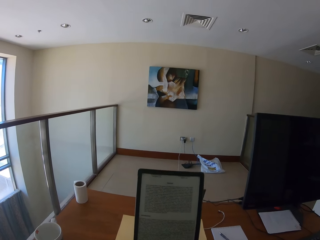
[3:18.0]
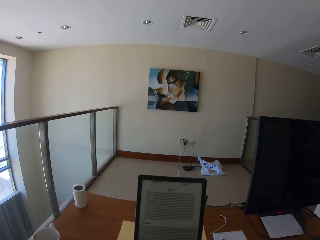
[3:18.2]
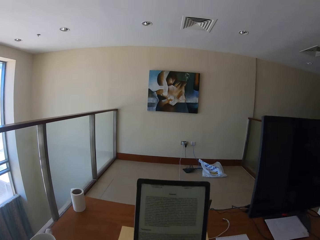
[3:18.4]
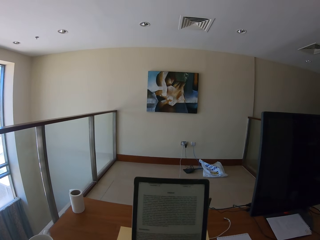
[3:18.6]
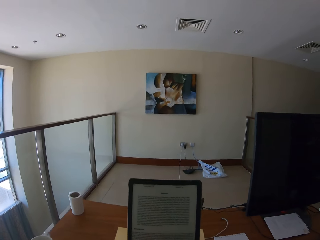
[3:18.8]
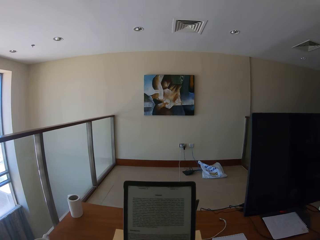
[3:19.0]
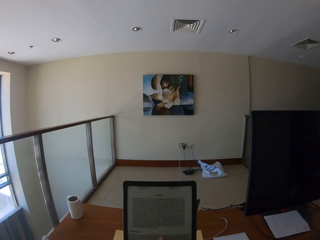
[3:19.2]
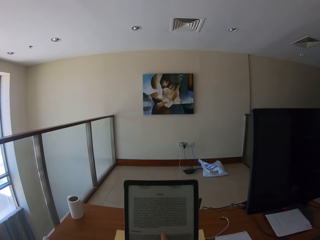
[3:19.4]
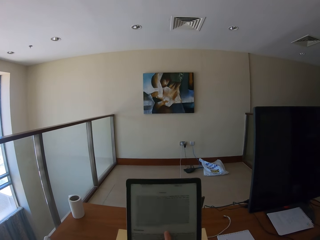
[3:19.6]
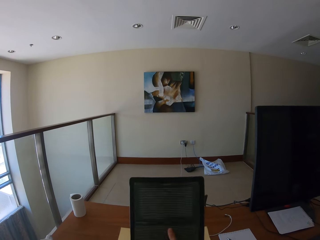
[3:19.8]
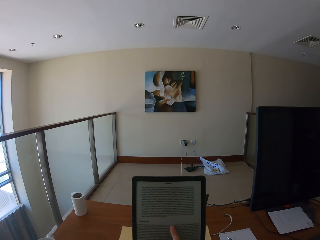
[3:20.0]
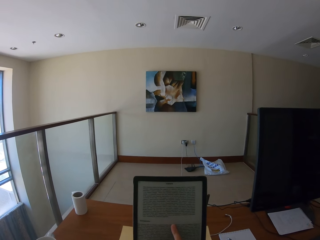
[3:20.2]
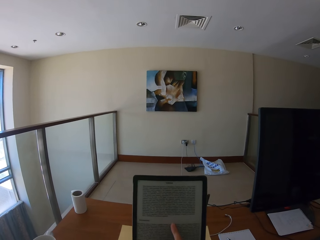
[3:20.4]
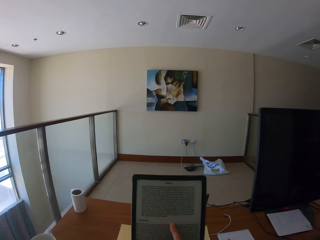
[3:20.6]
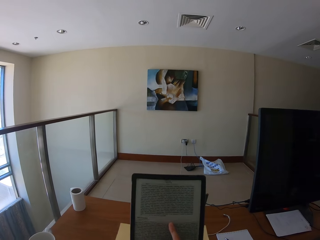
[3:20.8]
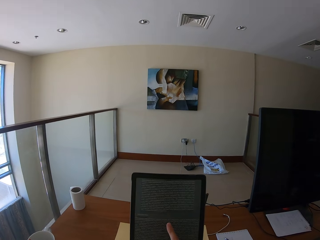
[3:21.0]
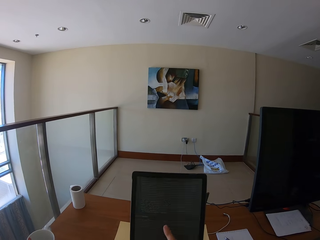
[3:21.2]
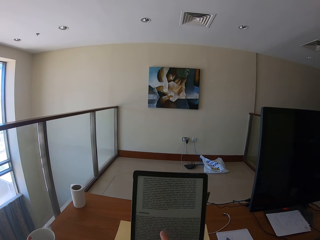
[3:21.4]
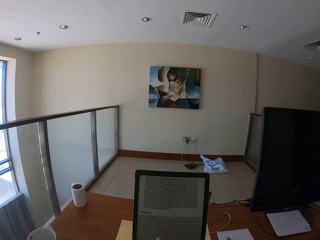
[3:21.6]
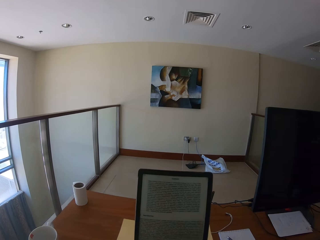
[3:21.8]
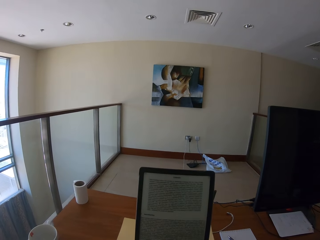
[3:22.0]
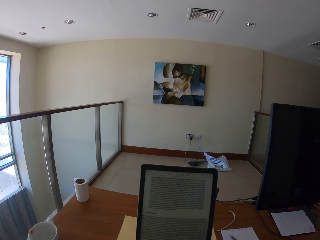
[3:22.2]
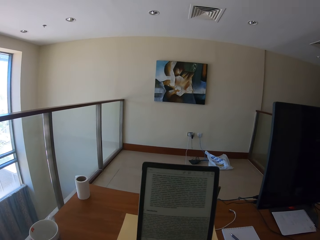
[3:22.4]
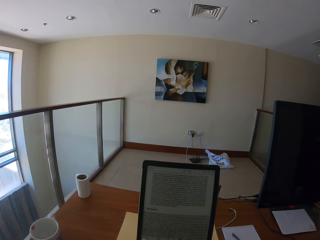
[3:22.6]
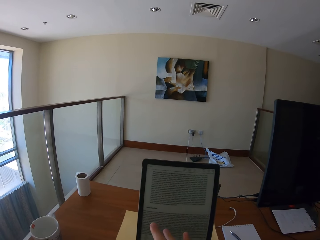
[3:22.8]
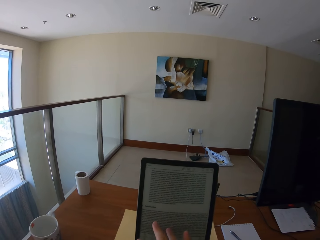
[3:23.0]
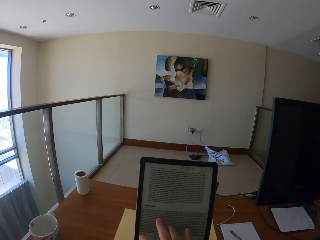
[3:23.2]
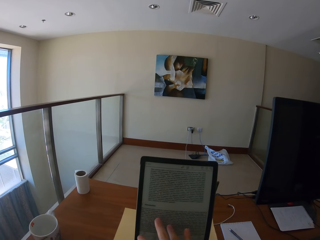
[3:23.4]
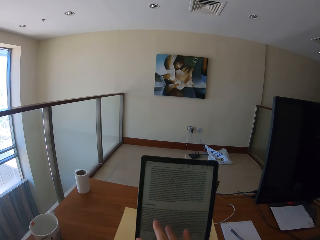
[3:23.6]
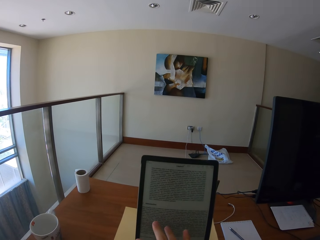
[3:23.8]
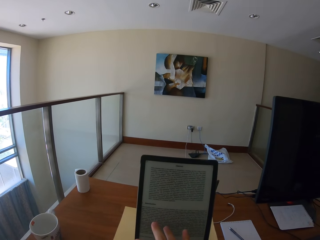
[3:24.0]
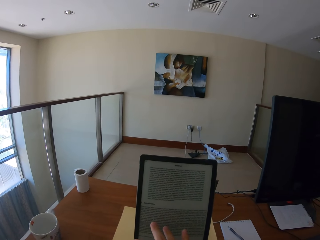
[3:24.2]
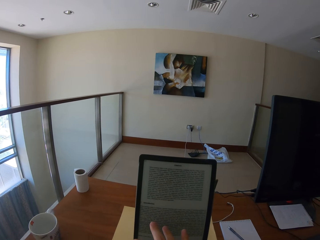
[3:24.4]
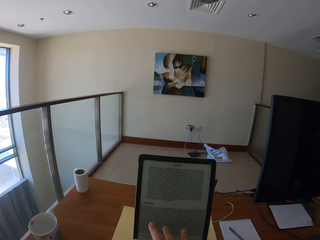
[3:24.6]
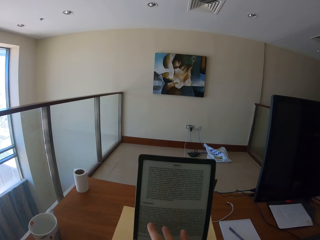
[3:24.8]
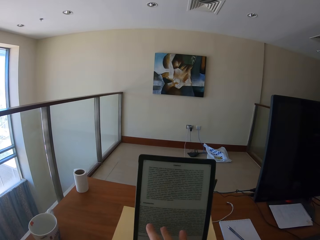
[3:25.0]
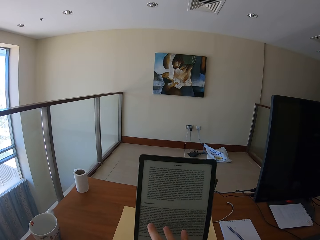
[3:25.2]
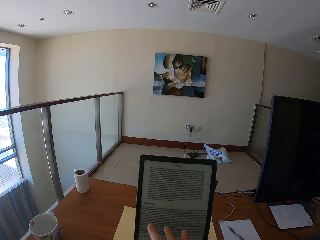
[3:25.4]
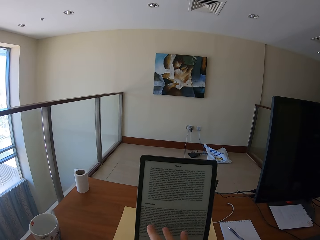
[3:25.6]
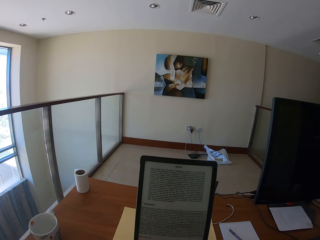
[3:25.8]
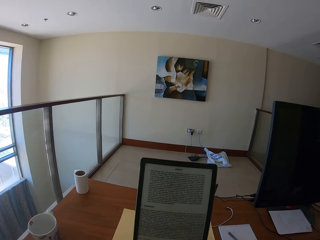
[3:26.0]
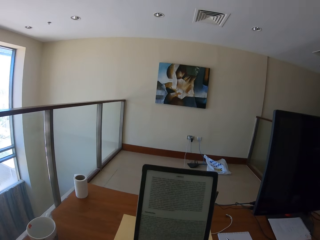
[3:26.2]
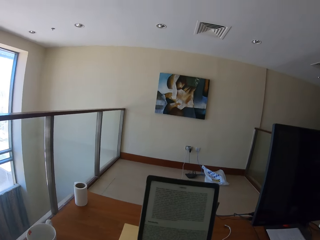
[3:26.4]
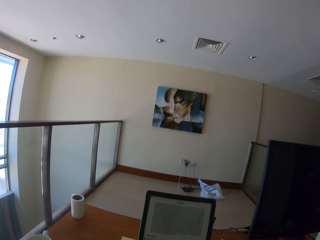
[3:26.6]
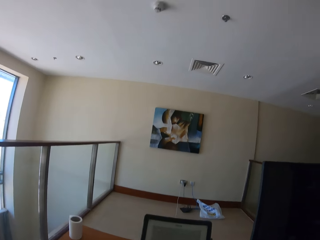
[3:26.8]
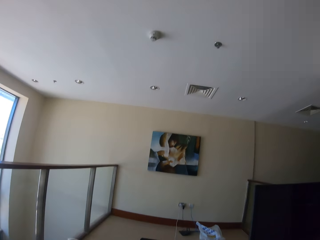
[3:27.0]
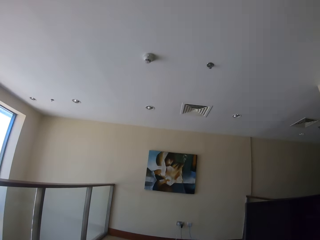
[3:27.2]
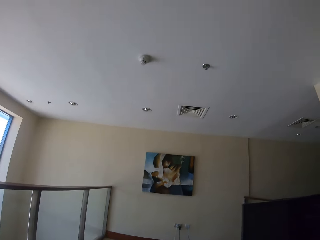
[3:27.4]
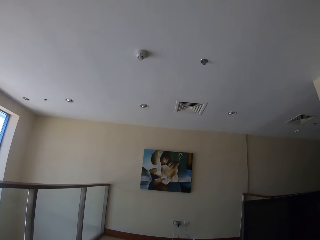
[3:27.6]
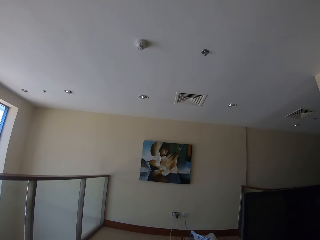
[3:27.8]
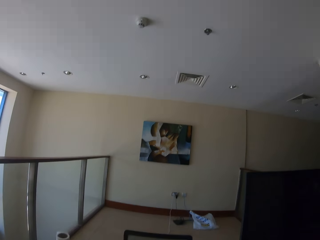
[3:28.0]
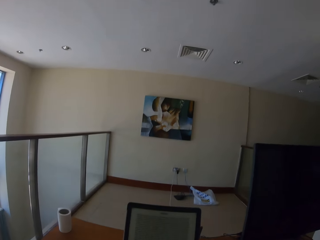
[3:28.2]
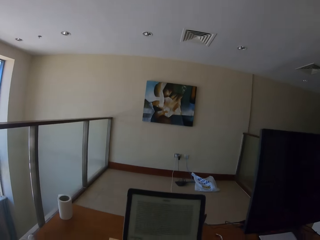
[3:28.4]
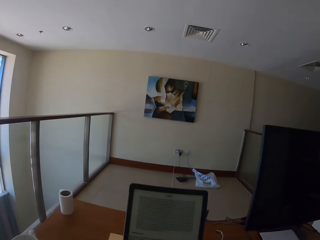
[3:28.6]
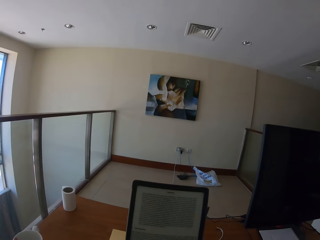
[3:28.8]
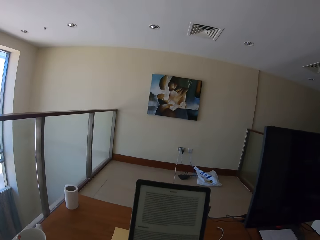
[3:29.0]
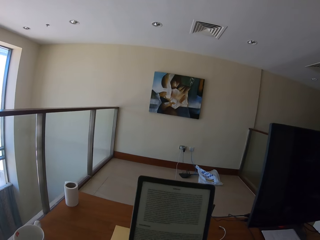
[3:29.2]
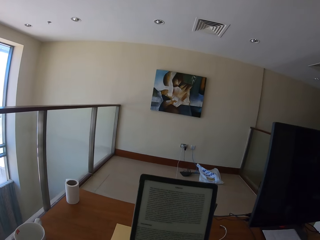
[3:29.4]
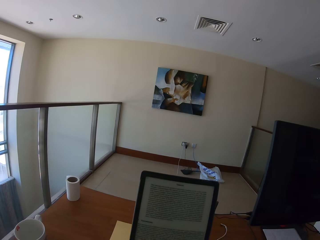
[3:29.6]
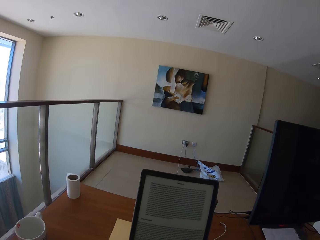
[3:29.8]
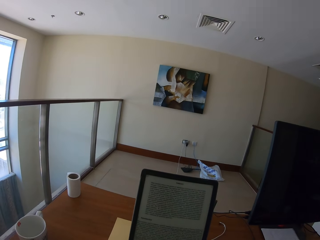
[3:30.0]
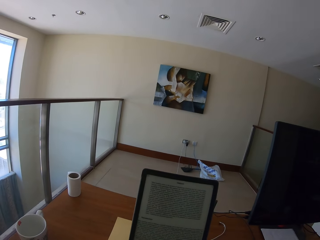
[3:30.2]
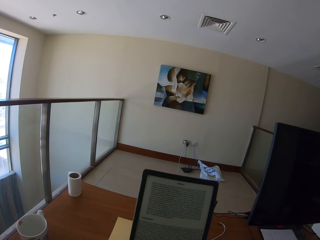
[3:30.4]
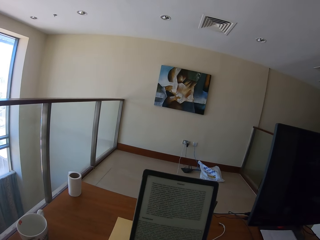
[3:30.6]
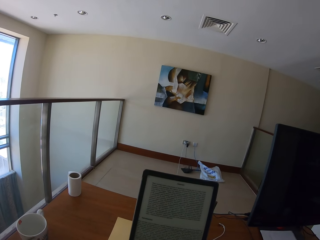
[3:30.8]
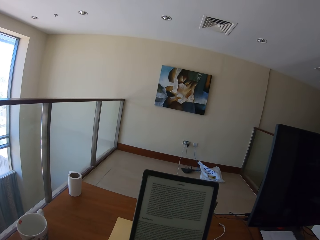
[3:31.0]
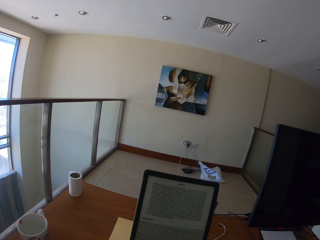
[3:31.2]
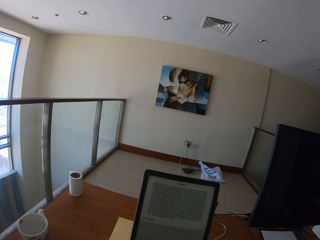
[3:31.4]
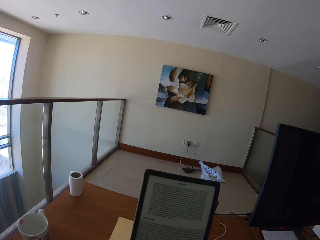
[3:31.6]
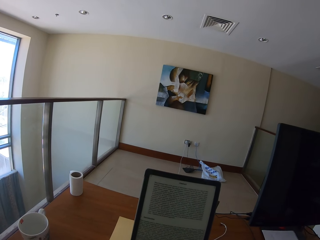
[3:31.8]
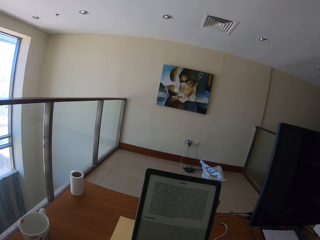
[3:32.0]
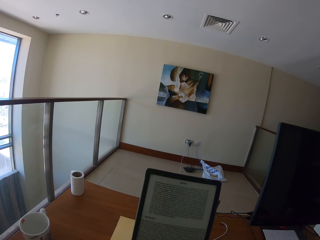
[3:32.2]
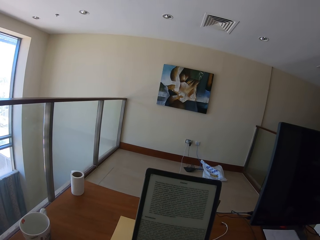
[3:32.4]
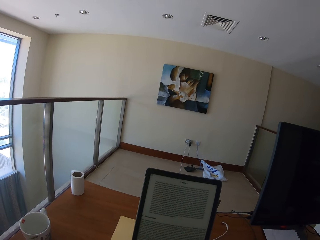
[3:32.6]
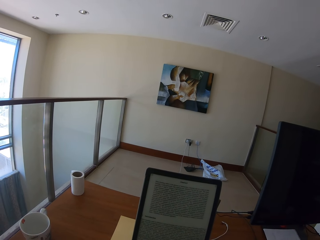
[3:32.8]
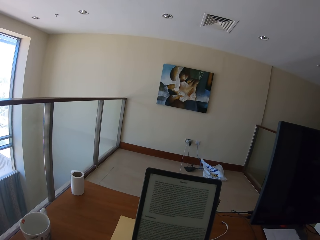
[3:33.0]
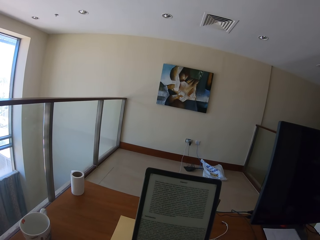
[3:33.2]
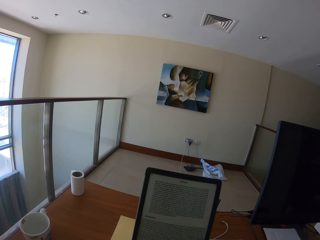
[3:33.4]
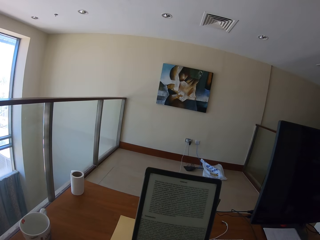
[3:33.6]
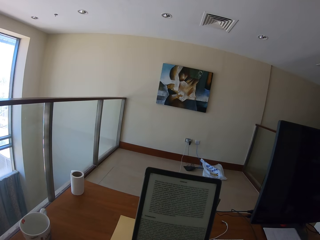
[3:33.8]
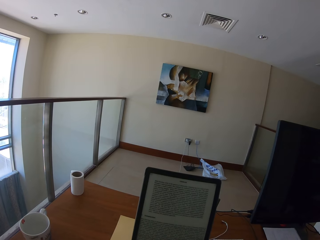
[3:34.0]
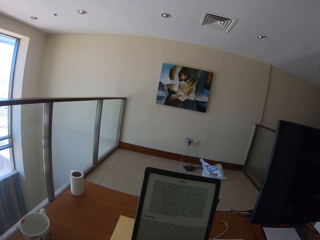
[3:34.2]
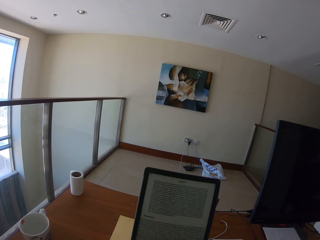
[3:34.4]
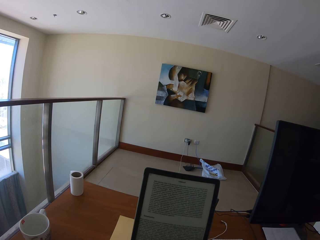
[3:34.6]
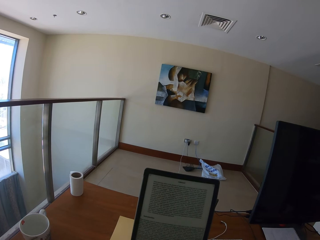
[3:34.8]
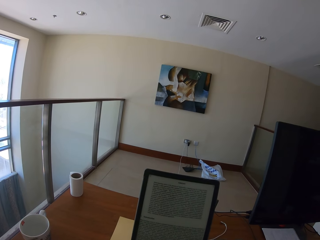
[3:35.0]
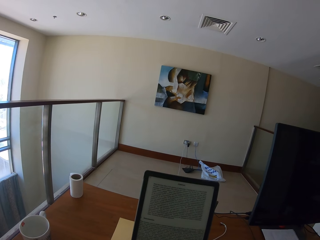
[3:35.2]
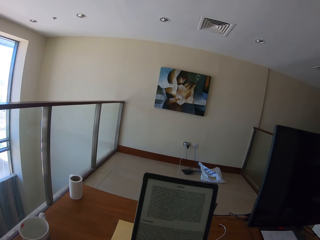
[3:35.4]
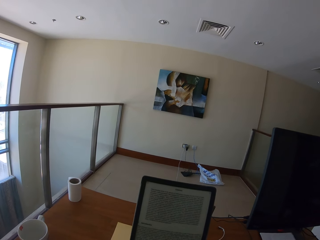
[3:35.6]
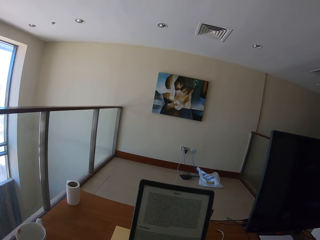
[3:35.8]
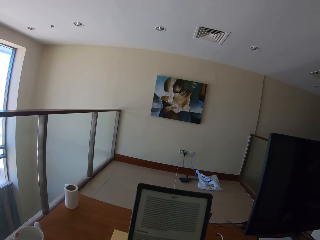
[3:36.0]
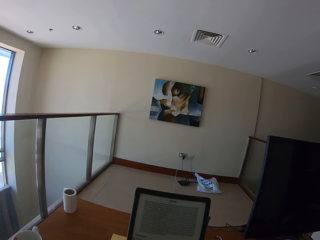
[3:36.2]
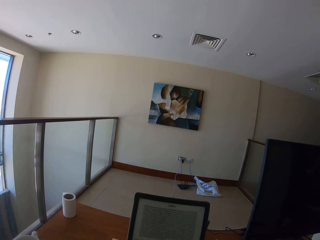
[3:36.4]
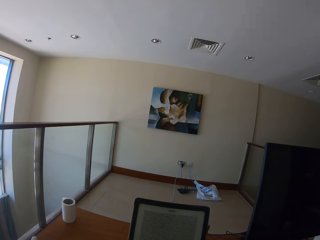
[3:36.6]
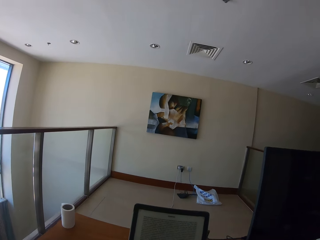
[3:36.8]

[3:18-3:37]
The camera wearer screenshots the screen. They scroll the page, hold the screen and look around. They read the note on the tablet.

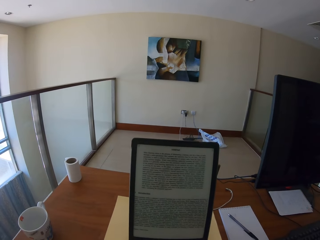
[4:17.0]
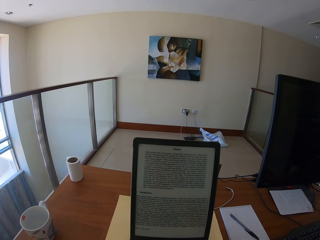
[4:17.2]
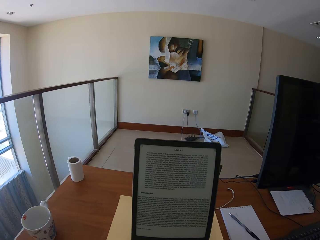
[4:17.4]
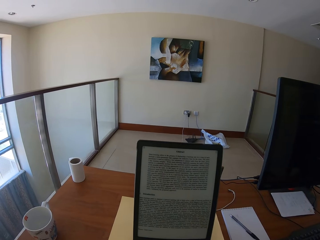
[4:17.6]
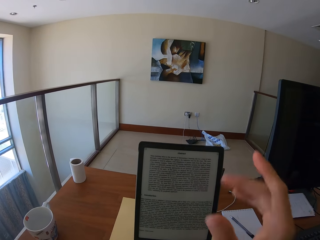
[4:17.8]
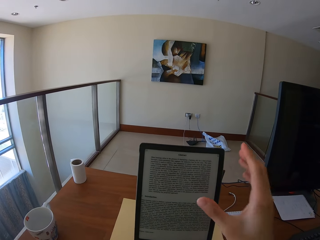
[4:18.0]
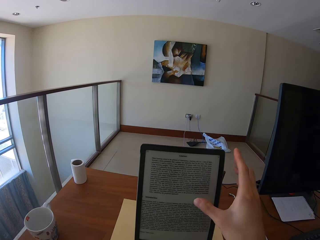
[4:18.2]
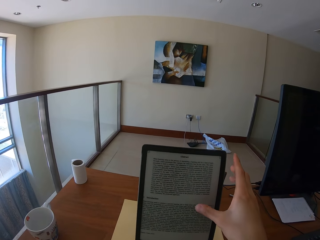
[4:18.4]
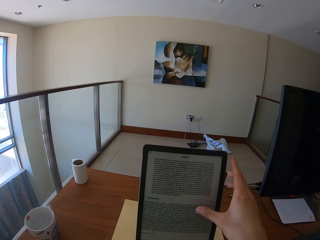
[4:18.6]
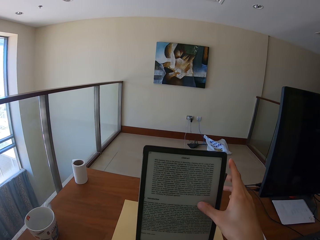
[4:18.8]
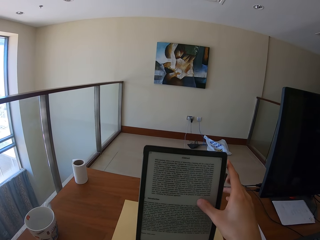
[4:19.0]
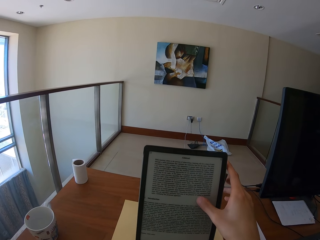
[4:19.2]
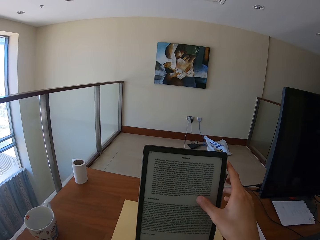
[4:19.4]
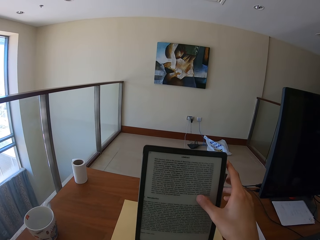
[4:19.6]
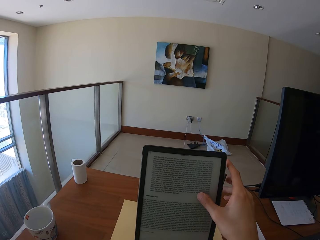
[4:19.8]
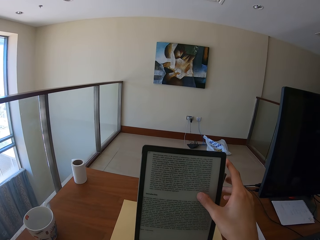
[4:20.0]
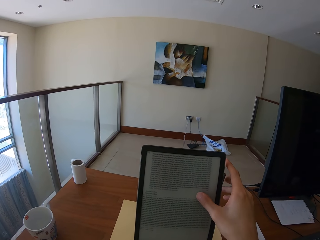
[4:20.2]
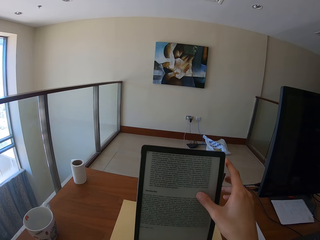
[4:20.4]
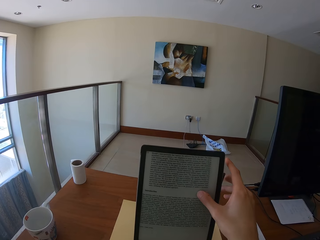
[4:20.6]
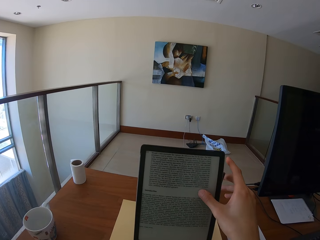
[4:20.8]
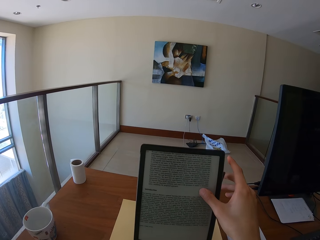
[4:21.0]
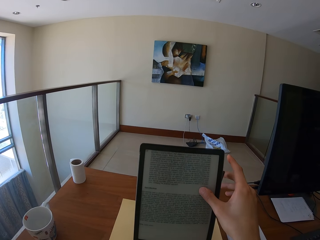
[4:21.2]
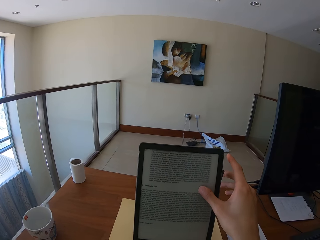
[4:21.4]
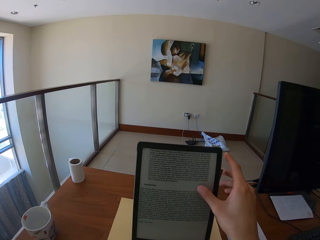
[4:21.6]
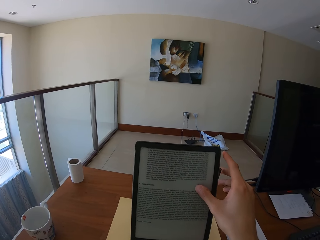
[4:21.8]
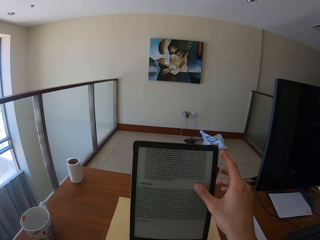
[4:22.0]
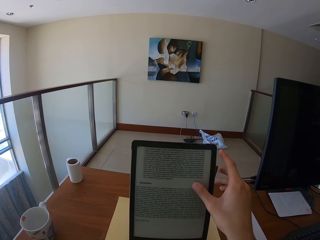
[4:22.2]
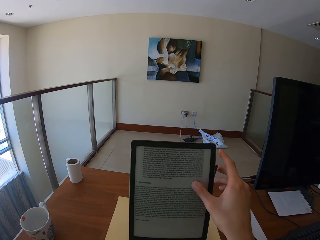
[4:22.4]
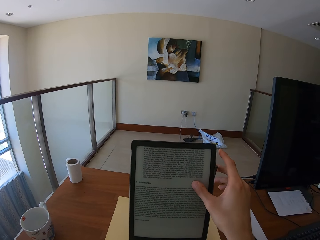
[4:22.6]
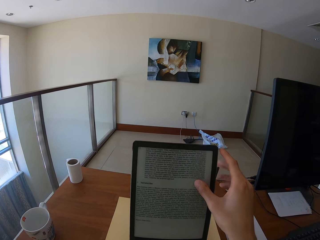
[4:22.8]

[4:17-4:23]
The camera wearer taps the screen. They scroll the page.
